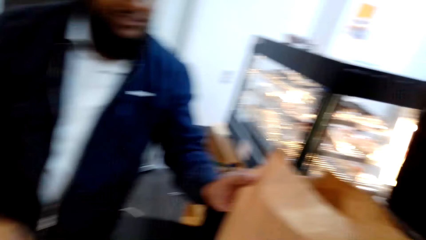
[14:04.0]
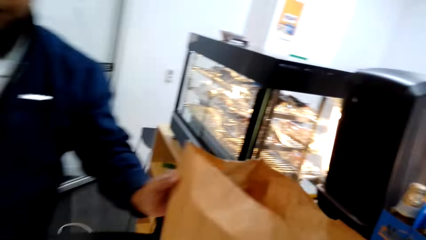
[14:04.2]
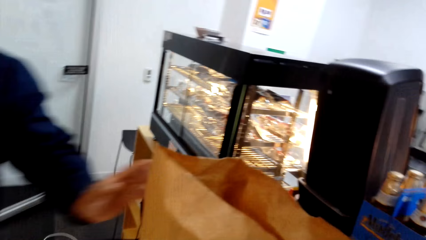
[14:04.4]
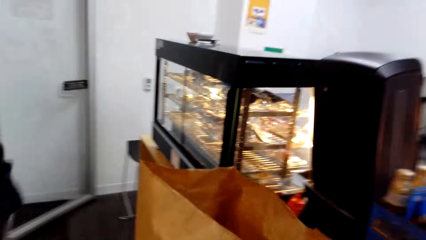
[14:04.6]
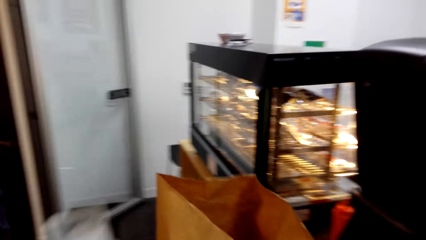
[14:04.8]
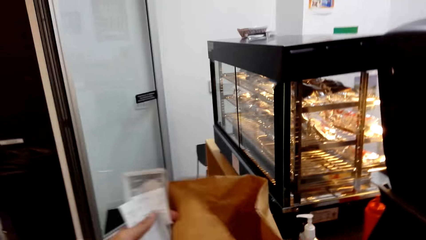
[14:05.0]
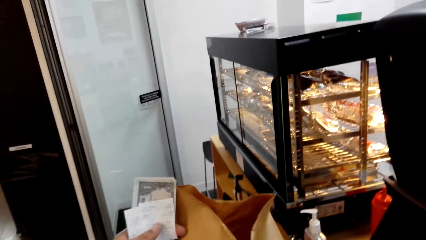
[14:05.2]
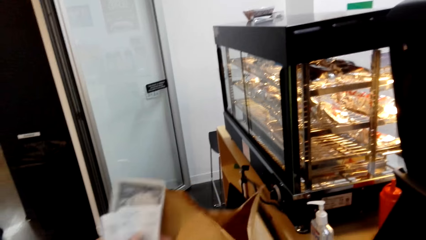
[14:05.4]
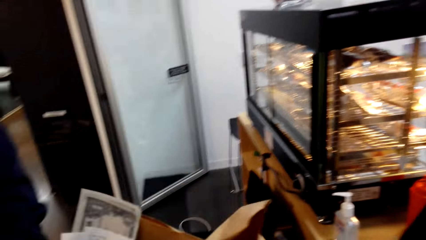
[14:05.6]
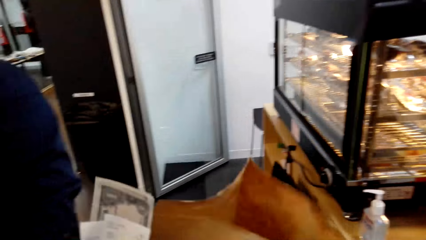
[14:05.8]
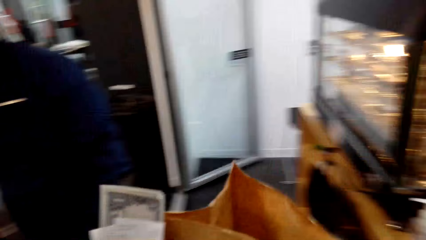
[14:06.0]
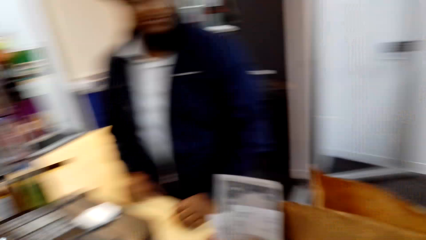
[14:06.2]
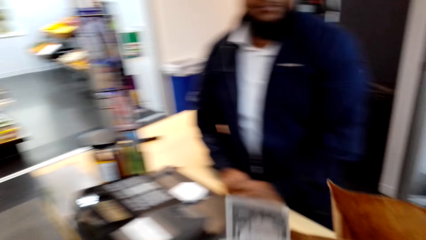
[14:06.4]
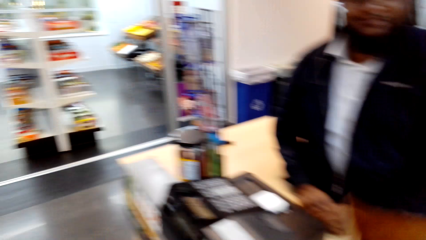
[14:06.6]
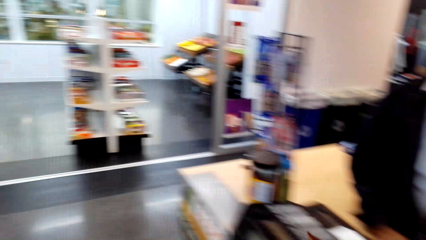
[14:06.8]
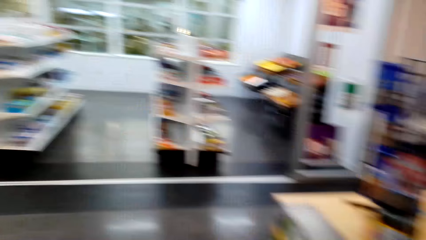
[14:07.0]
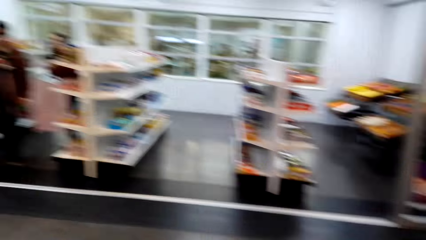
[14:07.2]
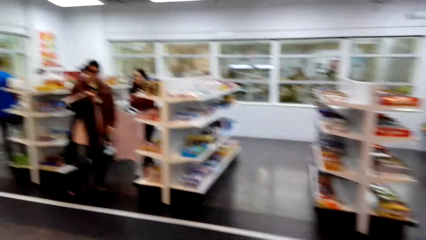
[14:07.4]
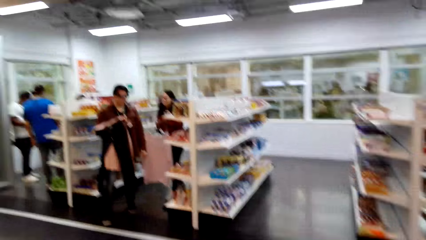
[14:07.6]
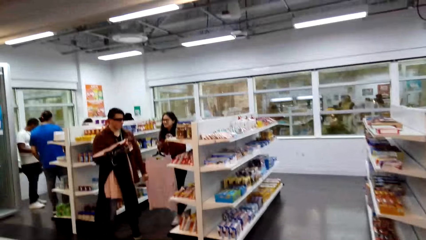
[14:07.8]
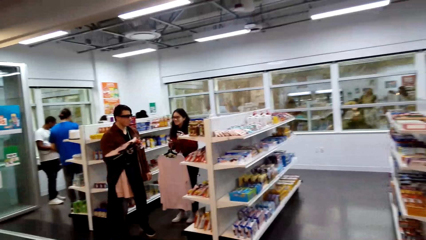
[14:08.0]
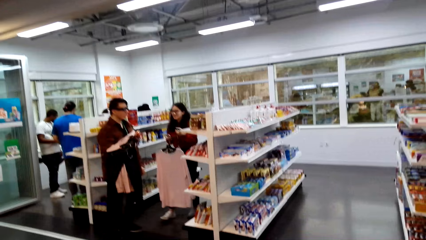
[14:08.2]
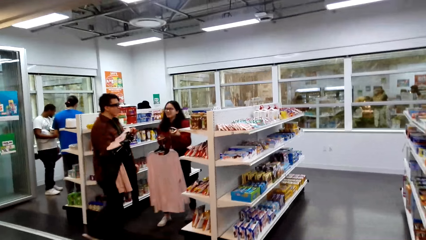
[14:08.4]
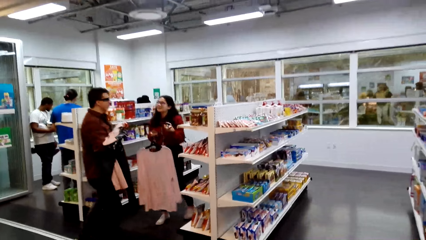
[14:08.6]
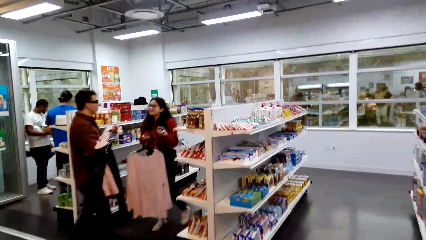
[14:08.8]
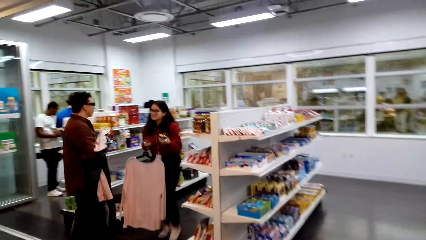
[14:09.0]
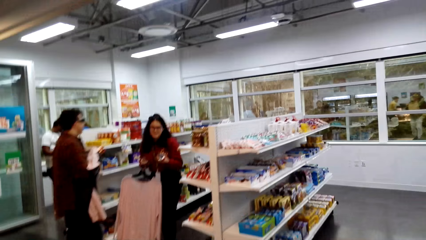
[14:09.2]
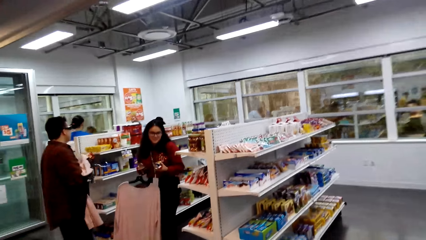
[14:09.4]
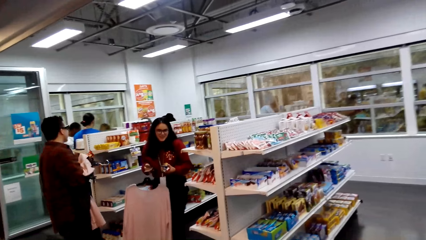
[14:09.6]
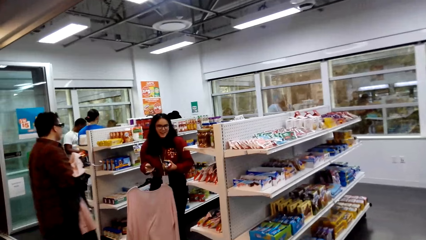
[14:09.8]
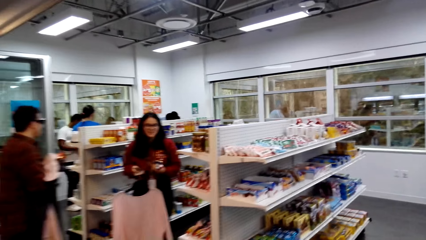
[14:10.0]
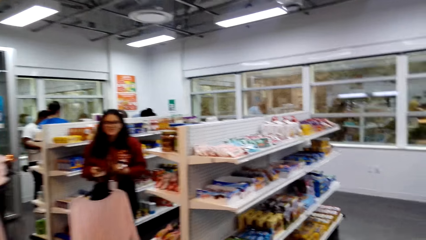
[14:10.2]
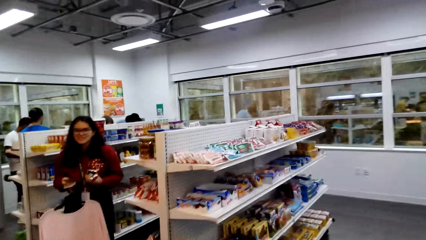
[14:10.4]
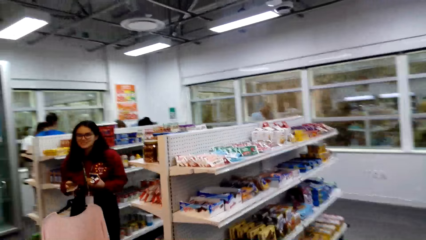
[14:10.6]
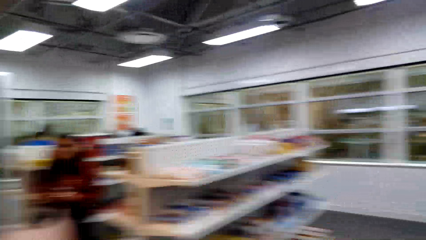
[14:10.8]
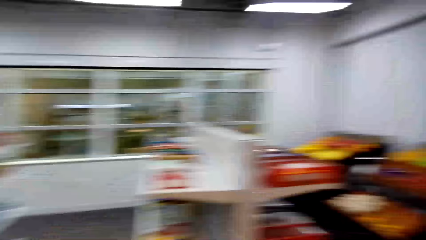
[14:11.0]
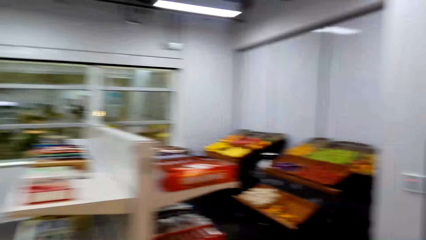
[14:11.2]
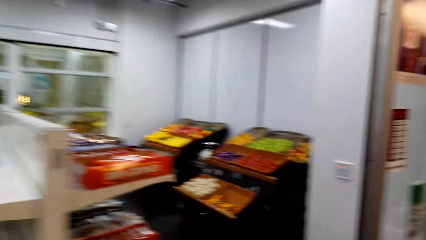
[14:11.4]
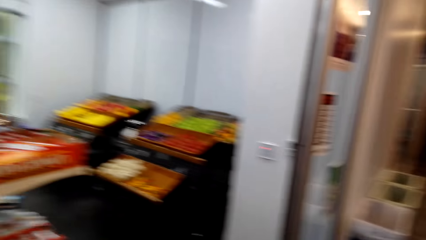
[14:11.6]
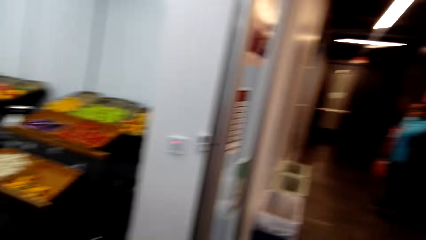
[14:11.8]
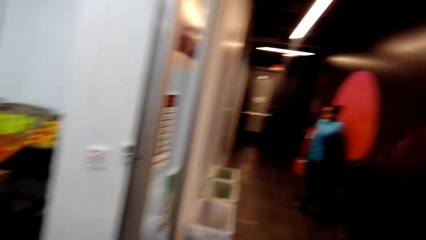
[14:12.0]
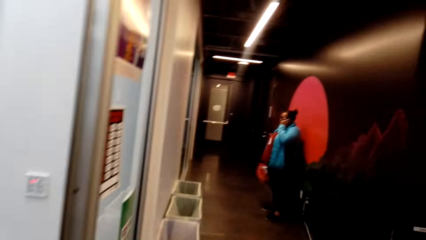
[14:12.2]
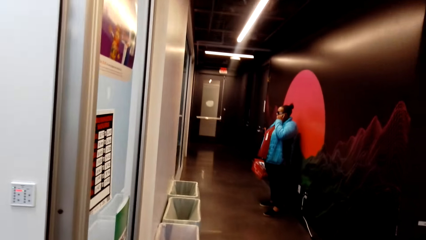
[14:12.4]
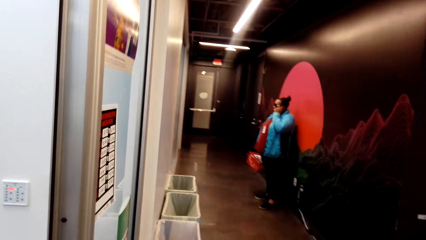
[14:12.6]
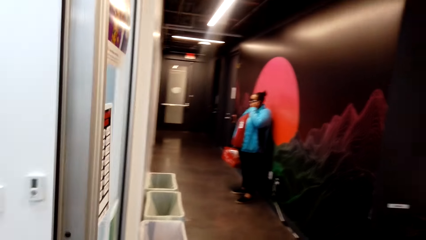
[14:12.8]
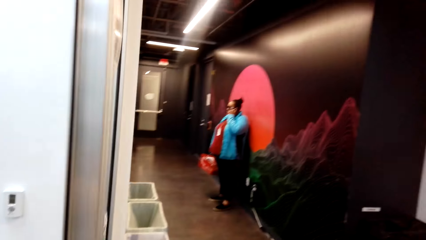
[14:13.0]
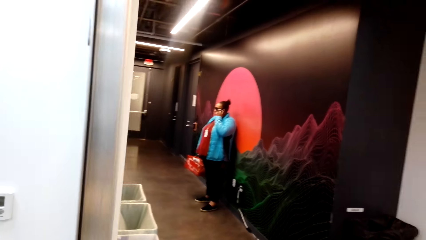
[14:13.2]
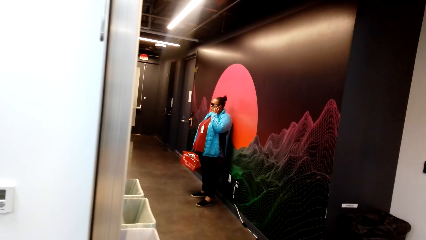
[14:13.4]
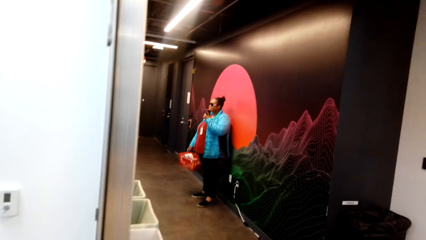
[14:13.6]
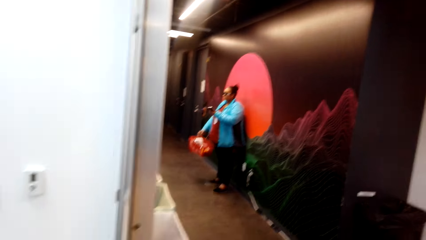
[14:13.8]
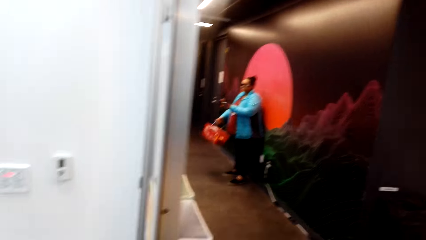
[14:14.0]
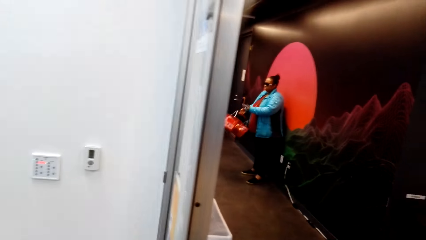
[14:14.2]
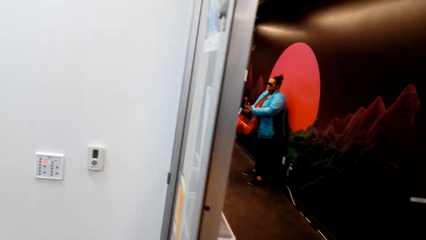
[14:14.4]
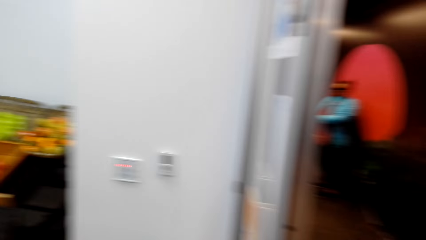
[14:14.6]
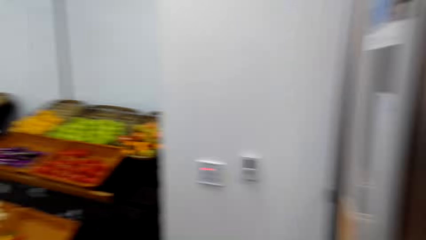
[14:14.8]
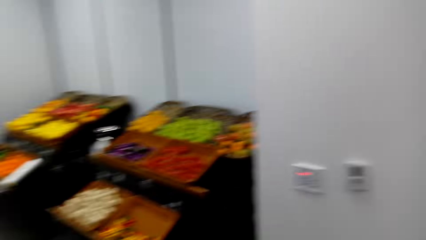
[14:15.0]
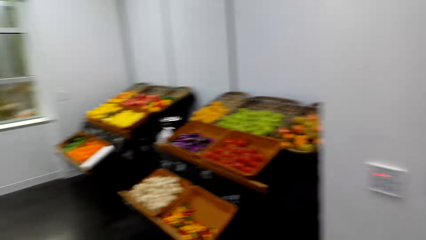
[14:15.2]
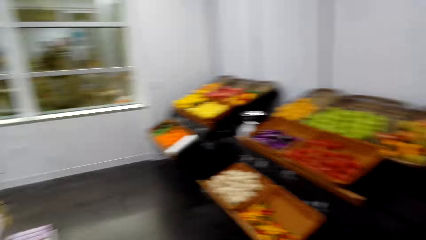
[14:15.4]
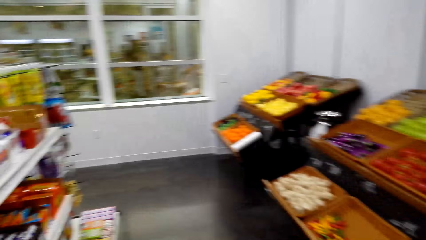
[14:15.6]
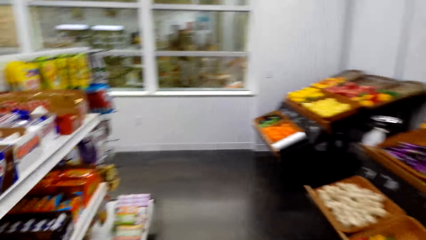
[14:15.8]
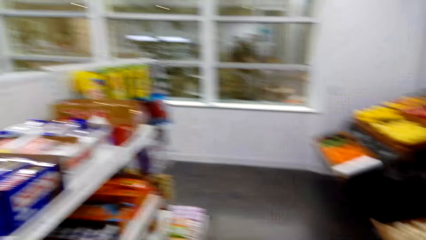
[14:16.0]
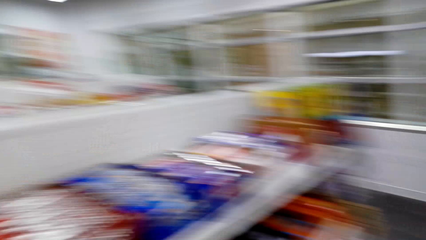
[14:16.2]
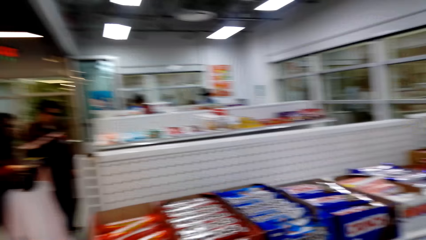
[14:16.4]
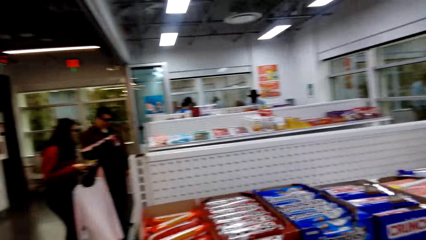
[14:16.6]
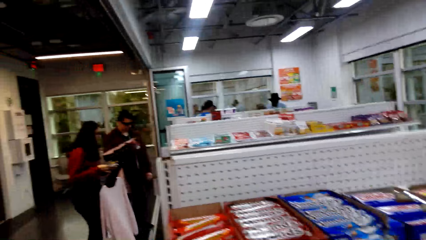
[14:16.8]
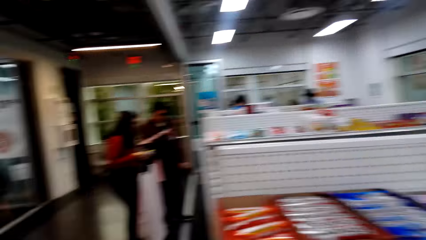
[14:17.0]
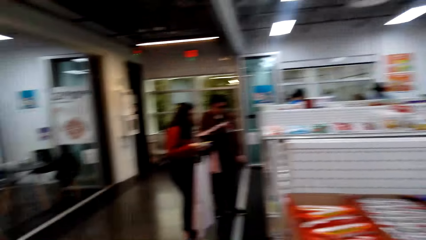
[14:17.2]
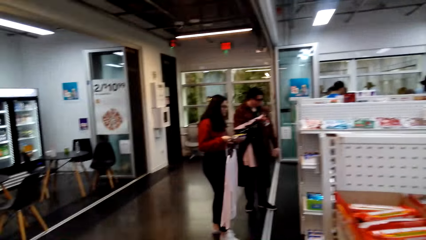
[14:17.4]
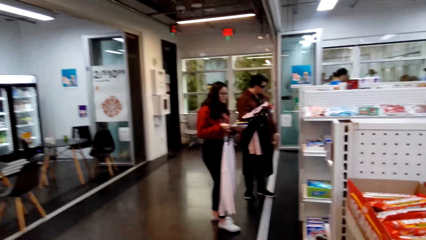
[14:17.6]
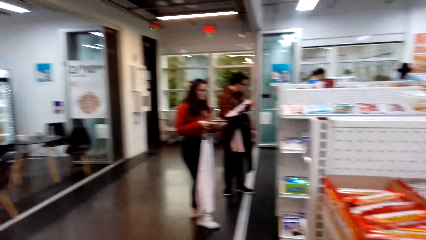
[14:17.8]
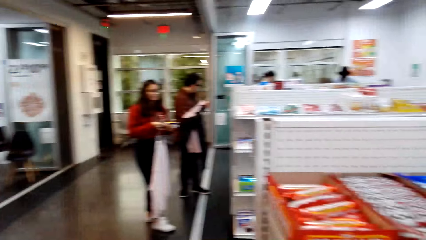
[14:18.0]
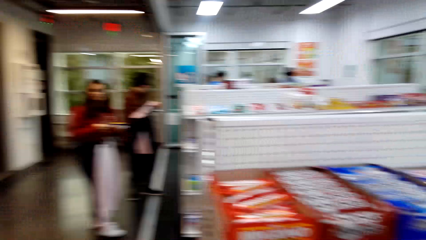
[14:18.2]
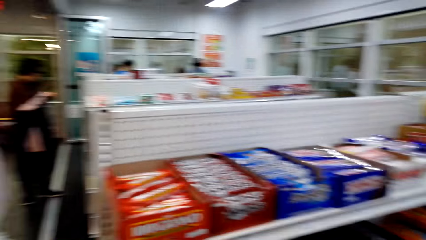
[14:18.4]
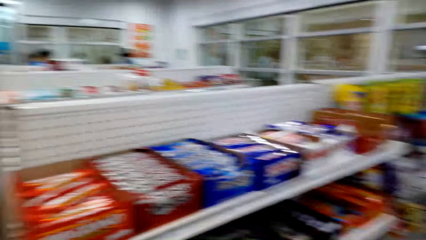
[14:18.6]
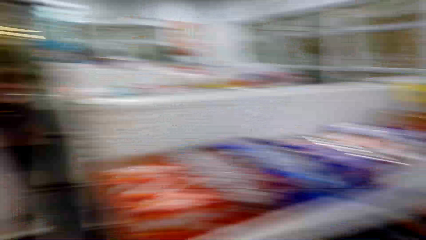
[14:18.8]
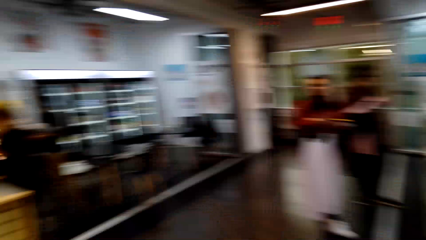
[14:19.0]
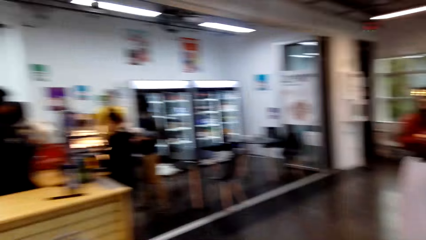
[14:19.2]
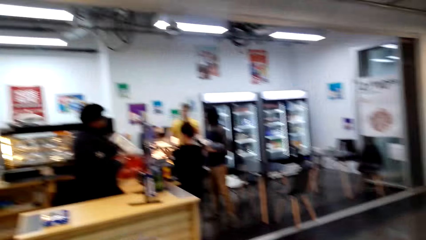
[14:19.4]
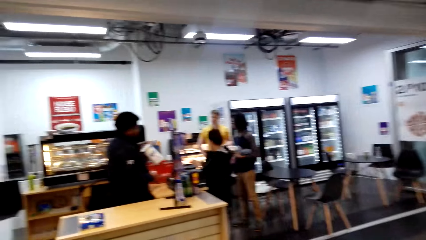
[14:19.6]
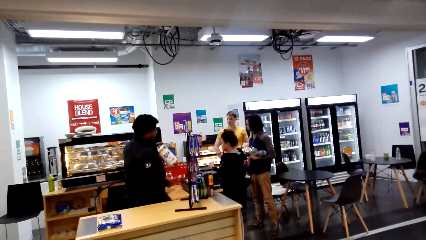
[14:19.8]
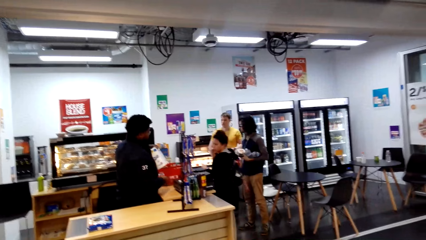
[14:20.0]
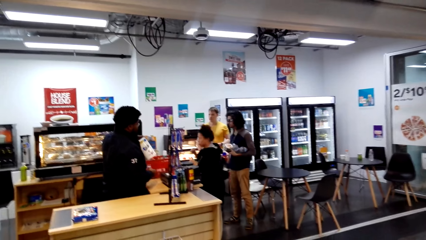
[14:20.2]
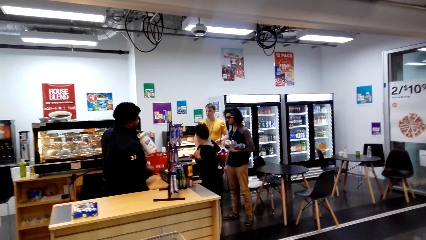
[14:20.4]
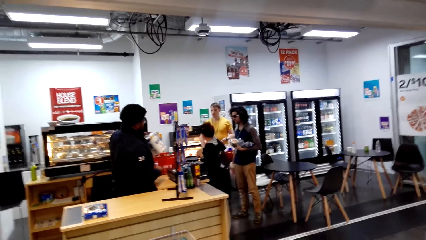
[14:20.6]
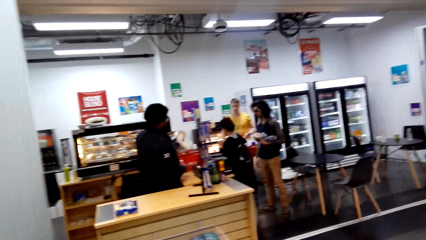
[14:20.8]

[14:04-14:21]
The camera wearer takes the packet. They walk in the room. A woman holds a cloth in her hands. A man holds a cloth in his hand. Another woman looks at the other side. Another woman appears. The camera wearer walks towards the vegetables. They turn around.
